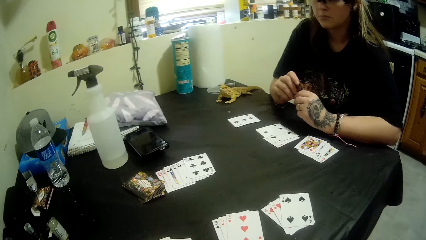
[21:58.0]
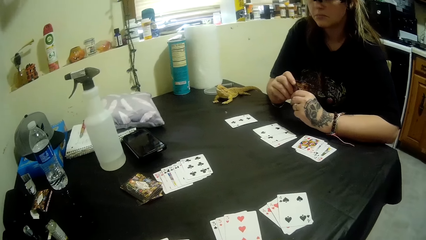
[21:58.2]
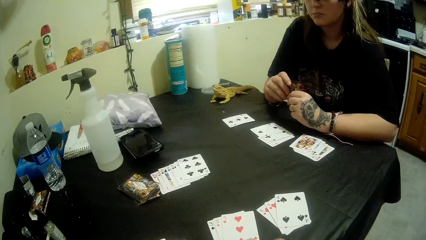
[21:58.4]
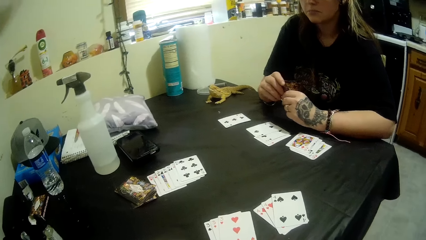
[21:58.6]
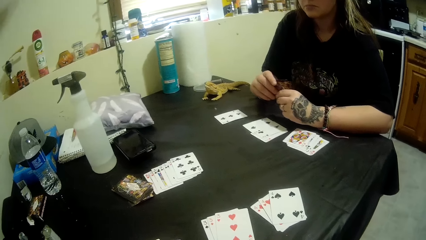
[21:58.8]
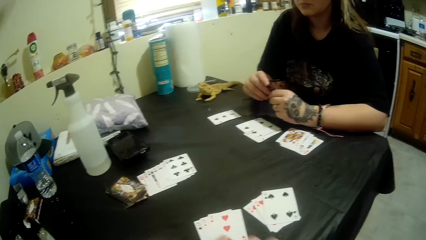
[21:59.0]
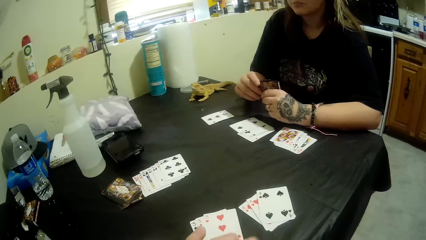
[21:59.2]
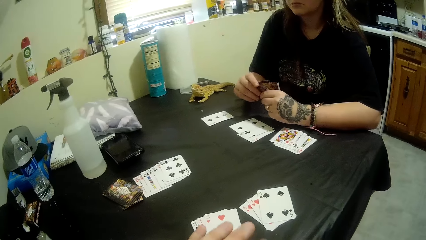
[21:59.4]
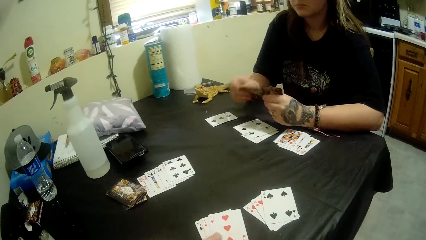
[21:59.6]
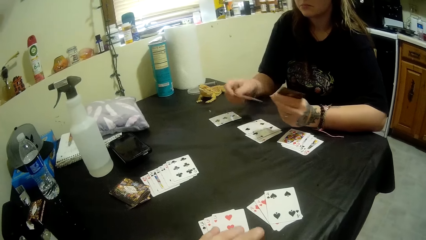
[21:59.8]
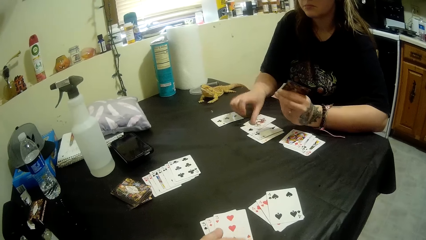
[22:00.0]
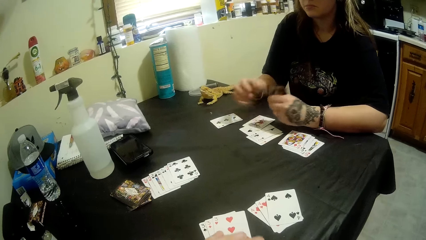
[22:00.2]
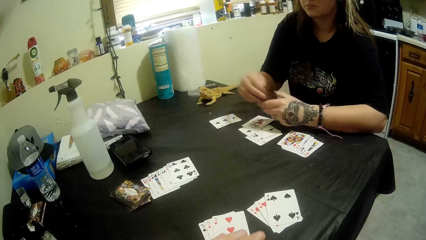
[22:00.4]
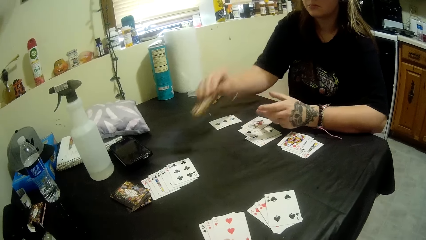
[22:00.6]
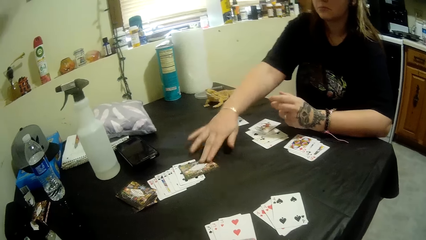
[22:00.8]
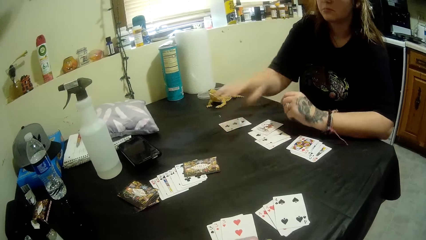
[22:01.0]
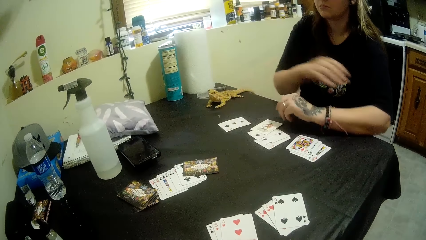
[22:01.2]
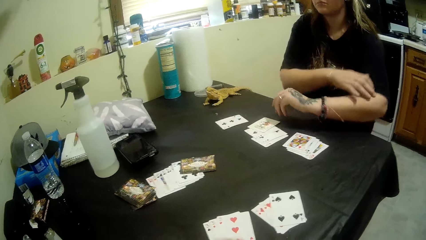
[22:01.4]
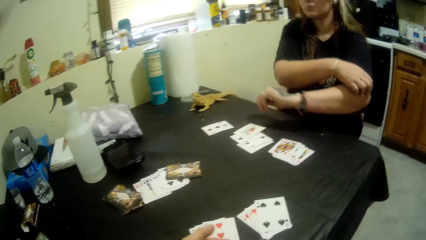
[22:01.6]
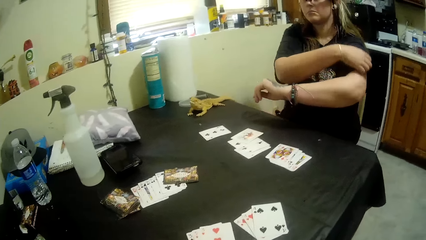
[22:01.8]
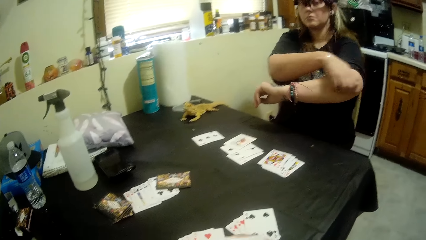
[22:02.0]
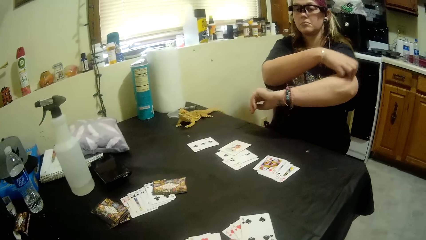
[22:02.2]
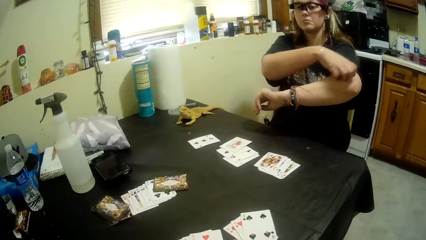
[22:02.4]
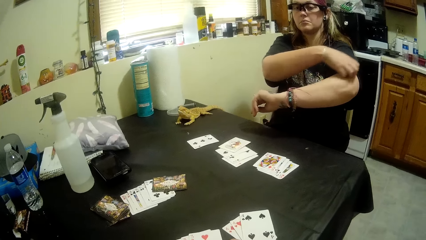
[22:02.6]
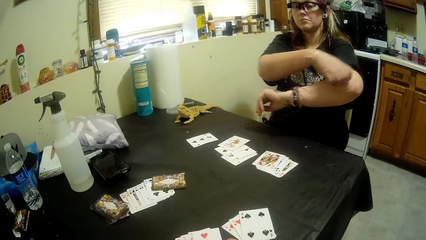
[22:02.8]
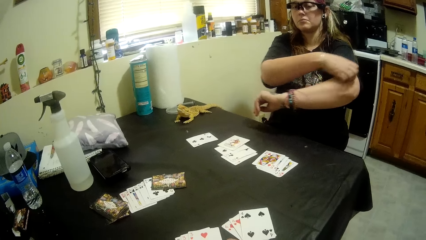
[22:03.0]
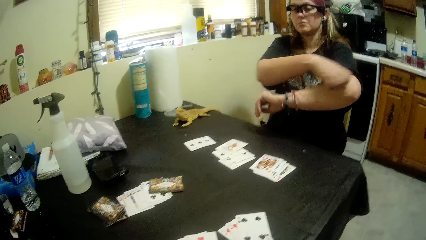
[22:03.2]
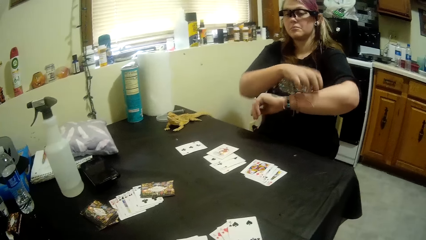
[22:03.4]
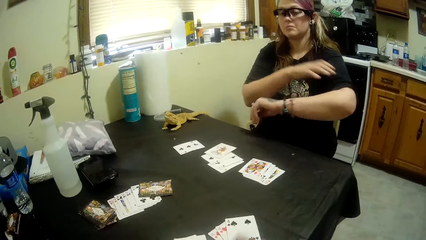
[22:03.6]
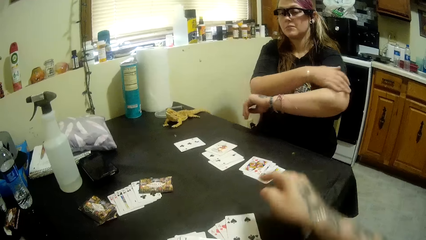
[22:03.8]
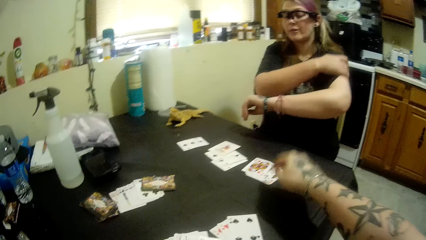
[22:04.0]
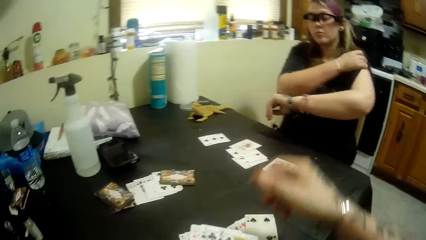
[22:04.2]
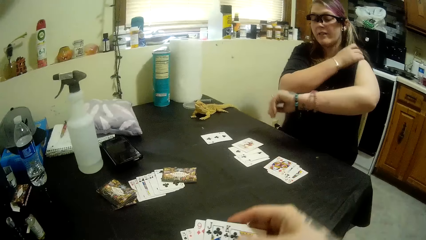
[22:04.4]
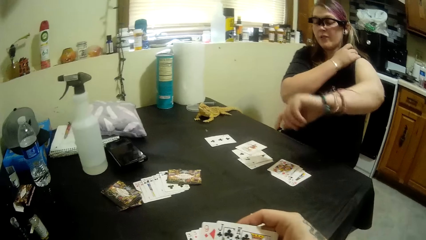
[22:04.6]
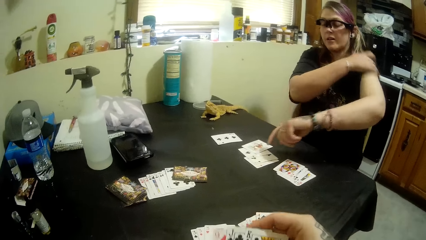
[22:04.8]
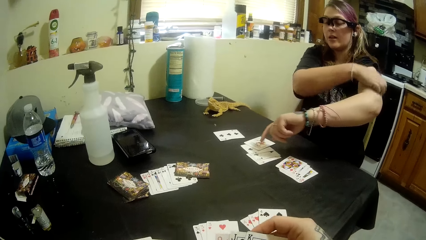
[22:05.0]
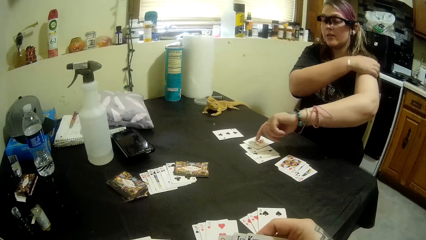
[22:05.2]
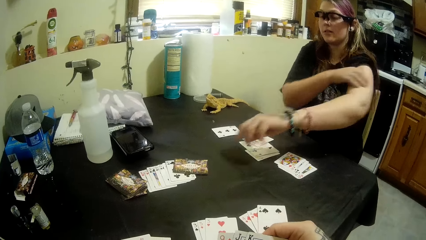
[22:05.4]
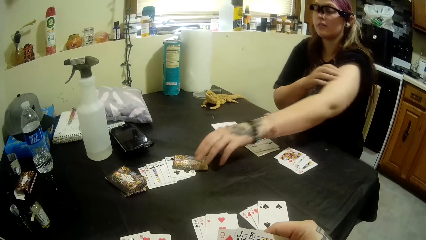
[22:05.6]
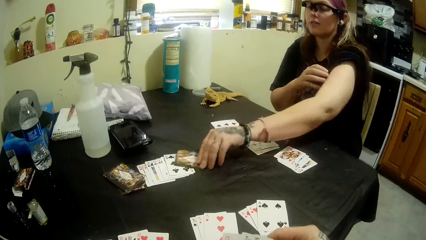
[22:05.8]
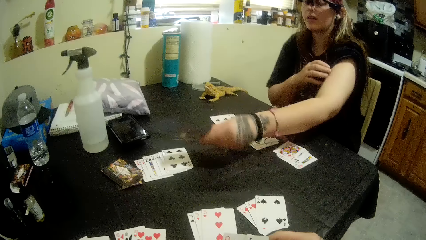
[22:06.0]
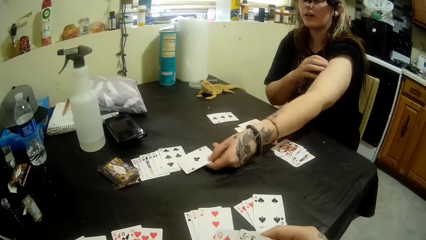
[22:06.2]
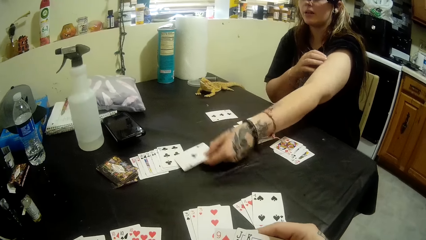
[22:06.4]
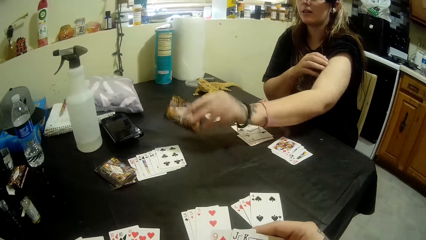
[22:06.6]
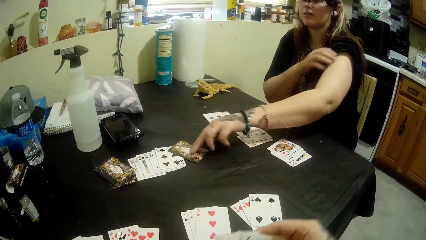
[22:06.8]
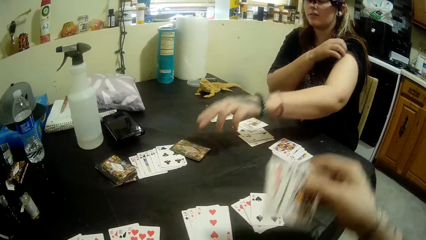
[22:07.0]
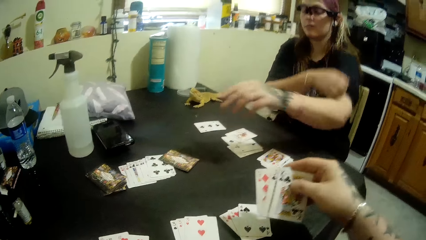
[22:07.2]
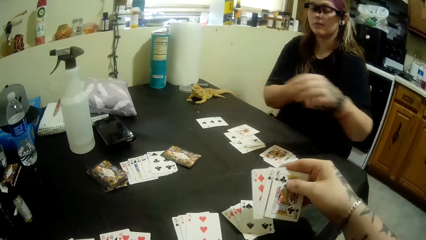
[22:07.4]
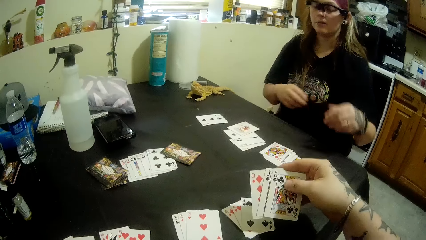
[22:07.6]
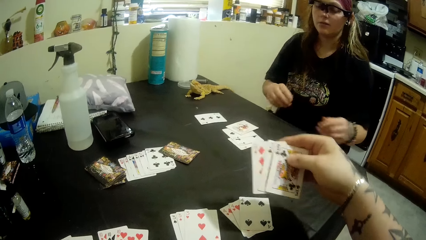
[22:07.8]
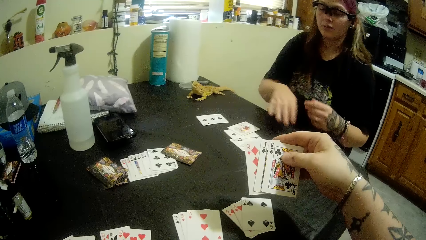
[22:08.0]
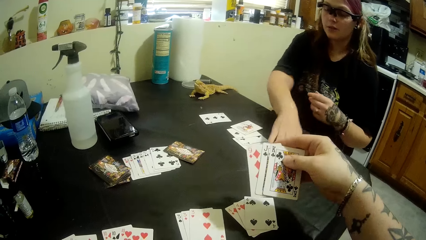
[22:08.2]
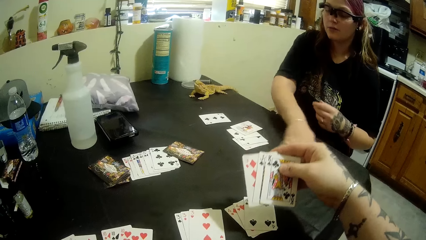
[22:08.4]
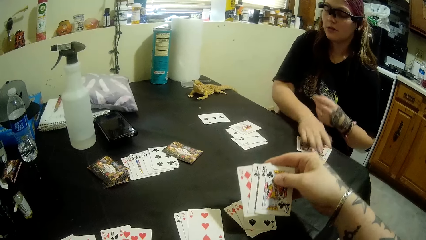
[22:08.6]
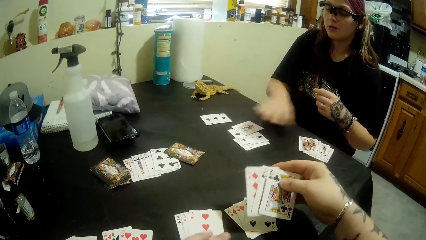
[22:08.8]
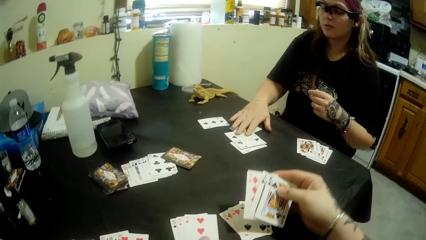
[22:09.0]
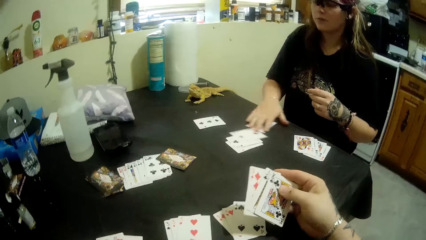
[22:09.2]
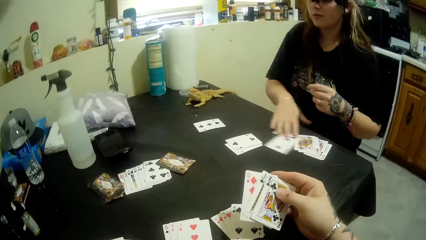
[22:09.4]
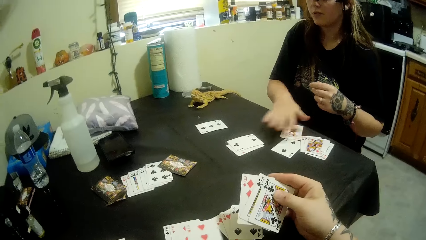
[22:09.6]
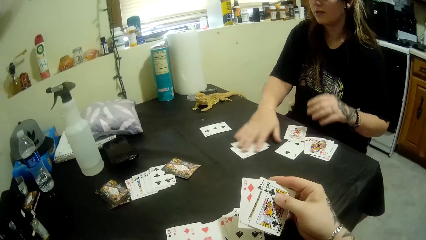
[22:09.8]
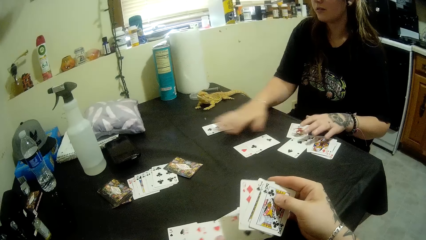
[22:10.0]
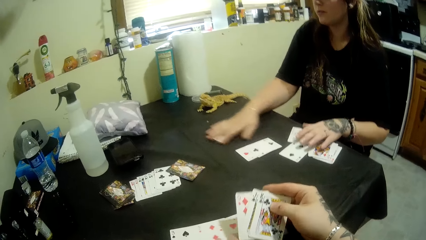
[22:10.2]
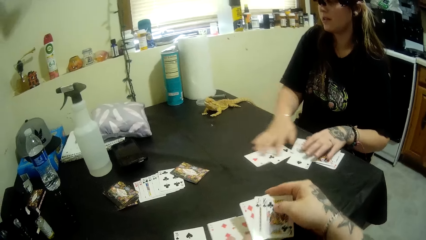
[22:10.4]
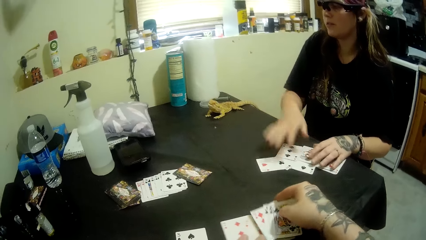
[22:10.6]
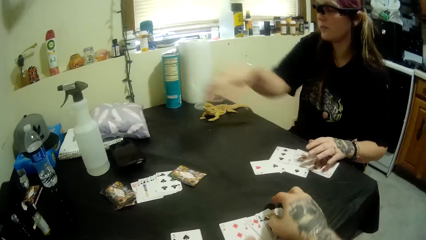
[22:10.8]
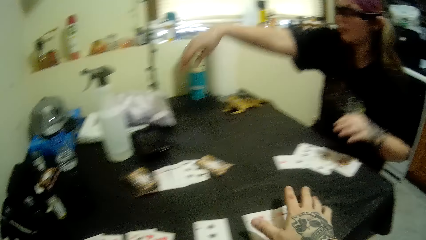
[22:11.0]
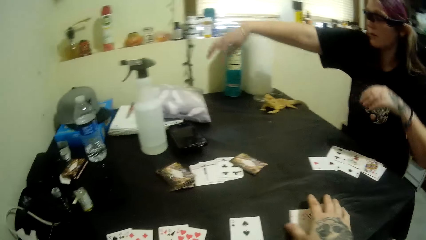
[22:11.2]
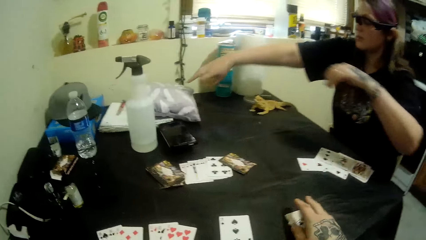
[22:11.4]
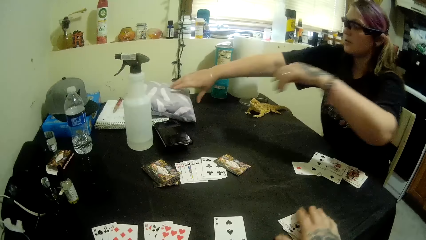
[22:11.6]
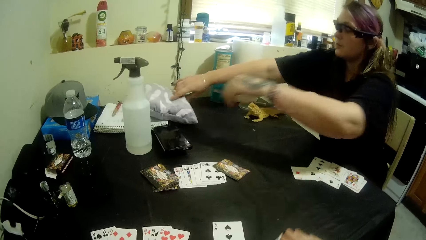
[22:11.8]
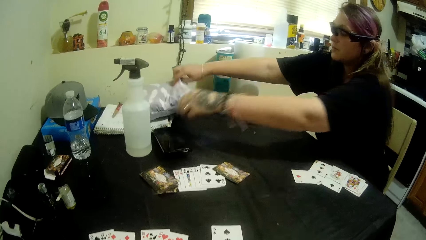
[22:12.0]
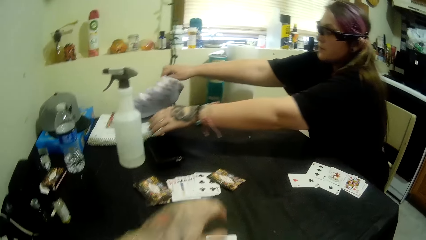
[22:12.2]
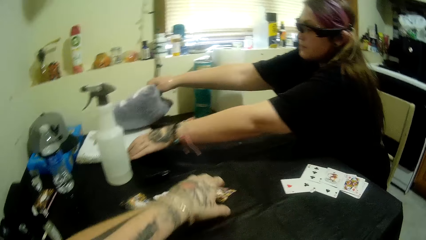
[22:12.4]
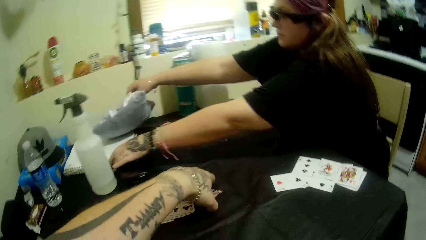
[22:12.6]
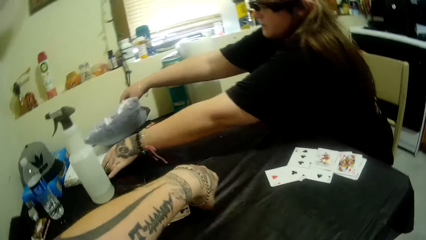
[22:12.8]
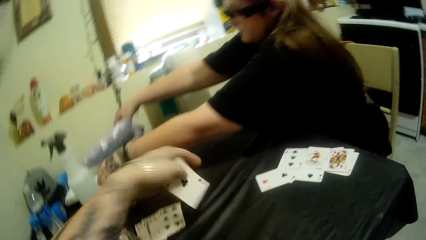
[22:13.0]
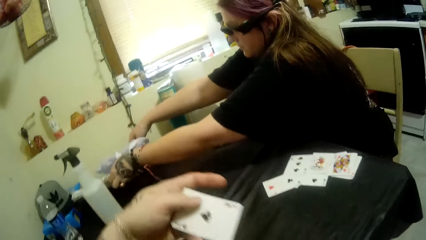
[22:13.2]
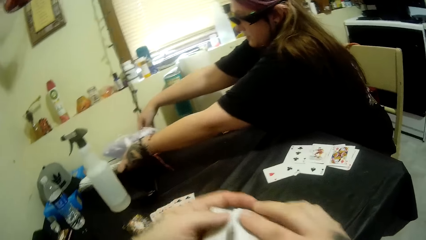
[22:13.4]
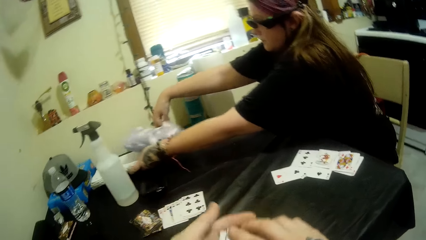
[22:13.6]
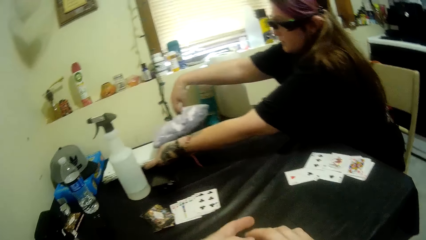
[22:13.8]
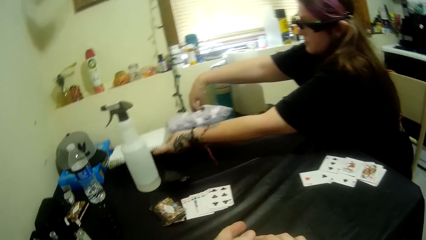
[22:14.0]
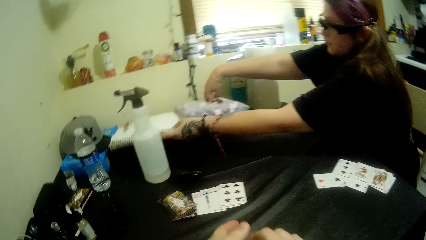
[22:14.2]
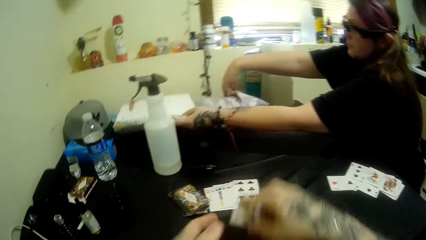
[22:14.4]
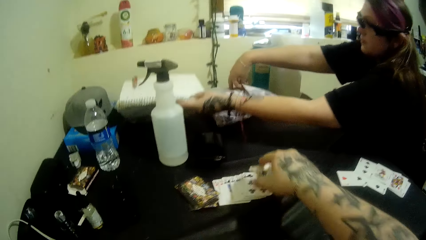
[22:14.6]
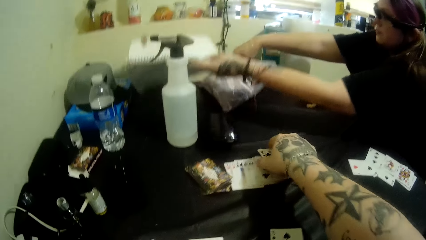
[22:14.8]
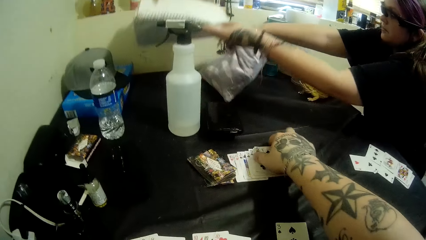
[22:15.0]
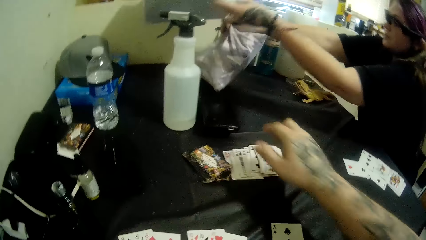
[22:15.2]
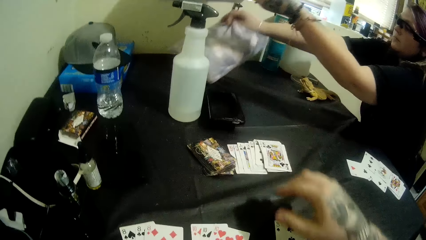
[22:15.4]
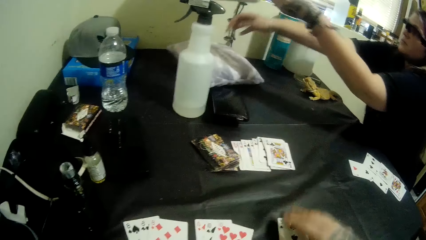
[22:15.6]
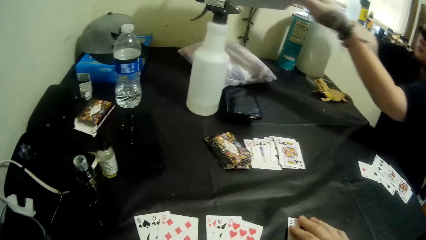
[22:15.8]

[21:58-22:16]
The lady puts a Joker on her side on the table. The lady scratches her hand and puts a card on the table. The camera wearer arranges cards. The lady turns the A of clubs over on the table. The camera wearer arranges cards. The lady arranges cards on the table. The camera wearer drops cards on the table. The lady picks up a throw pillow. The camera wearer picks up a card. The lady picks up a book with a pen. The camera wearer puts the throw pillow down.
